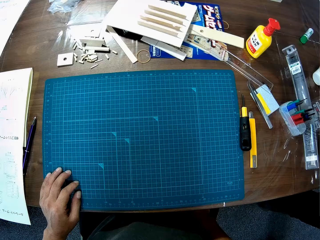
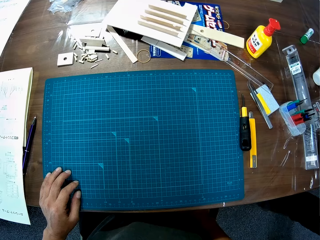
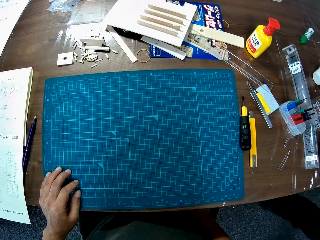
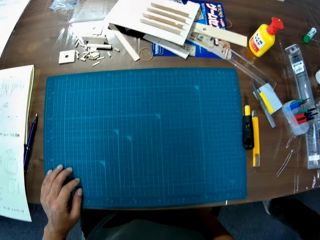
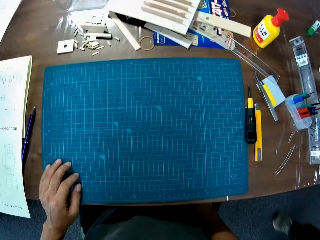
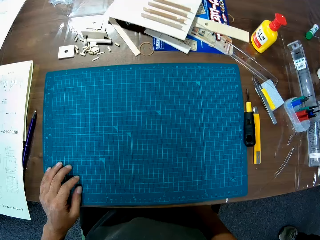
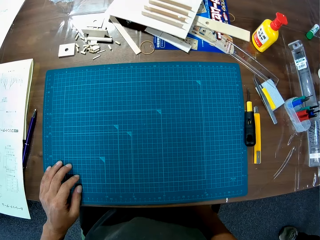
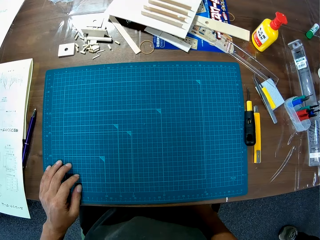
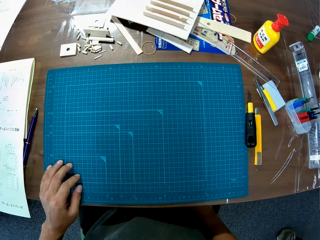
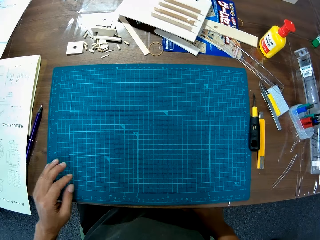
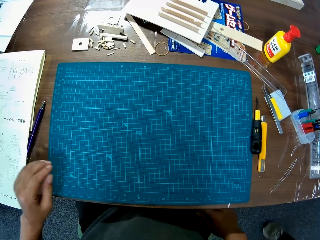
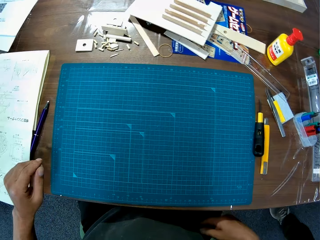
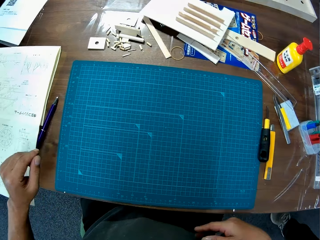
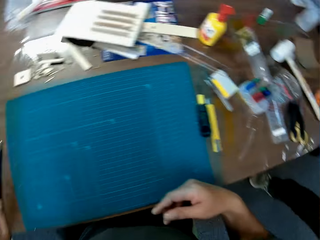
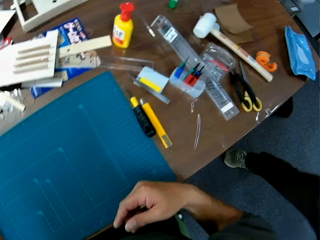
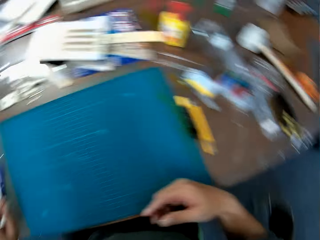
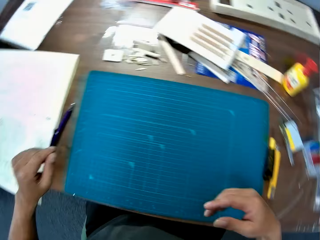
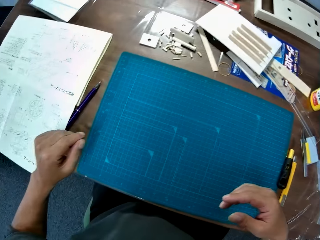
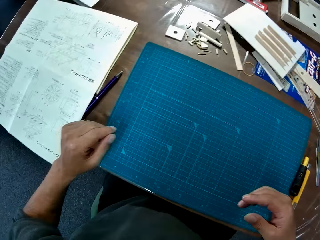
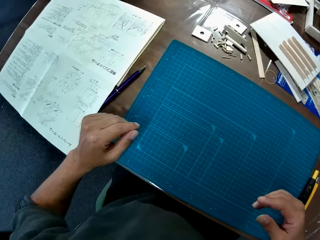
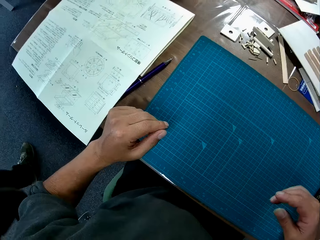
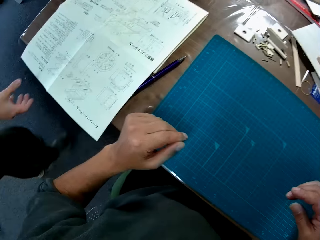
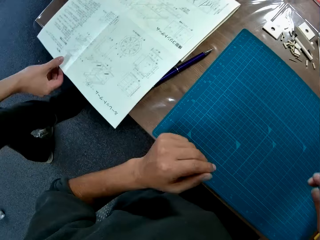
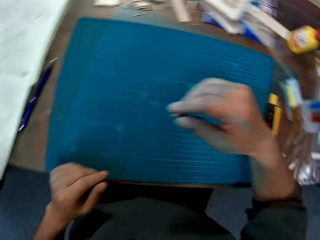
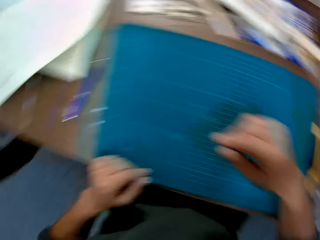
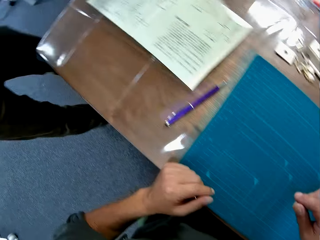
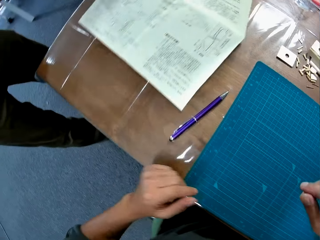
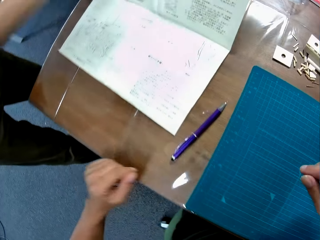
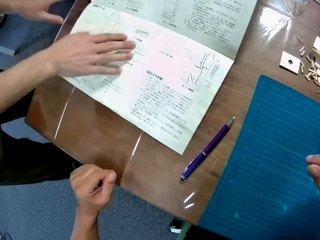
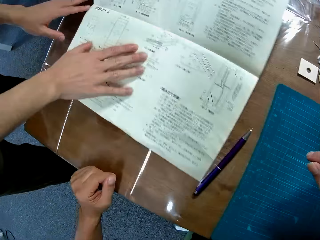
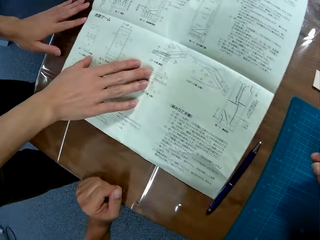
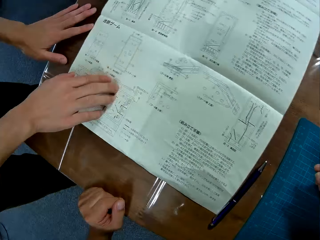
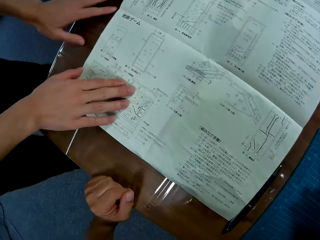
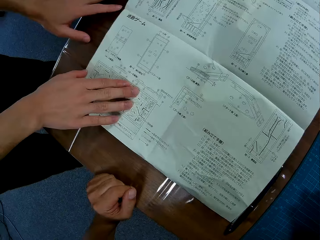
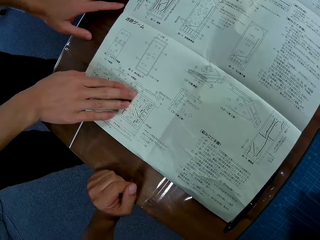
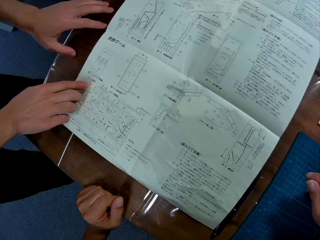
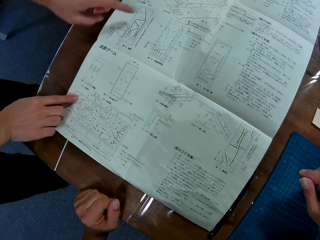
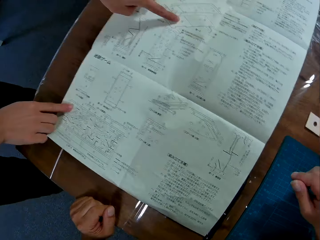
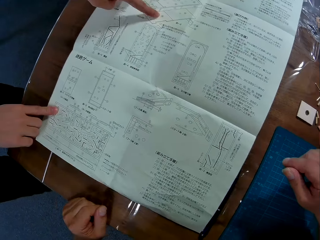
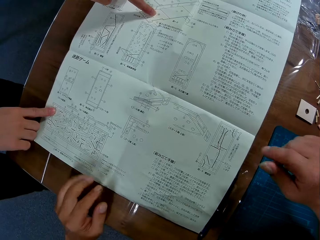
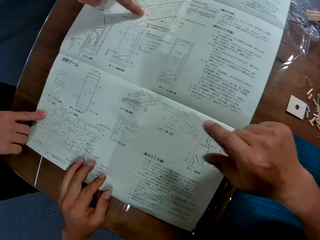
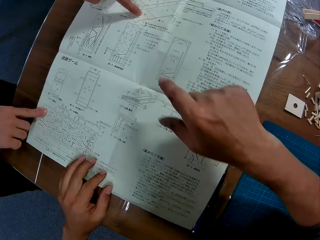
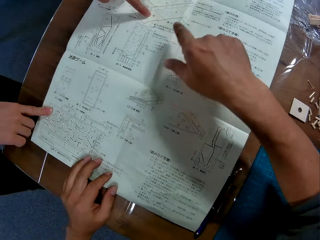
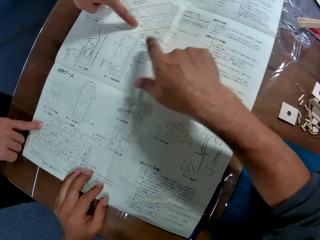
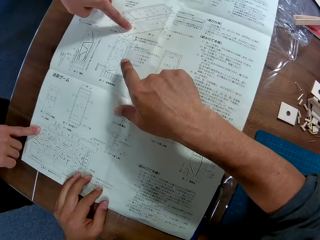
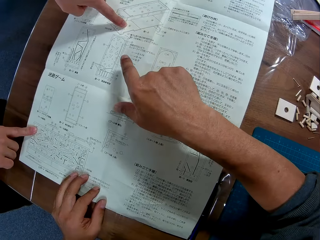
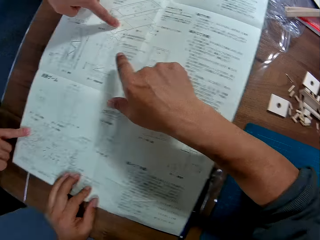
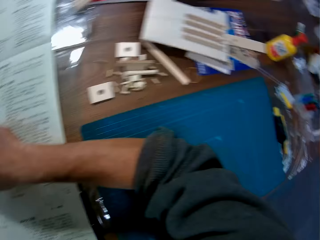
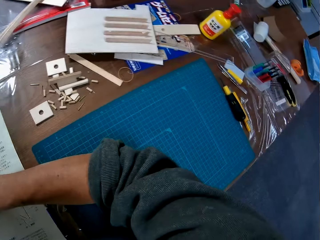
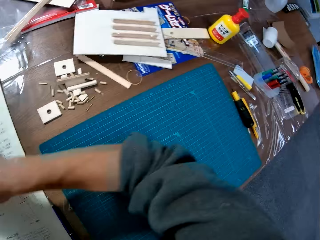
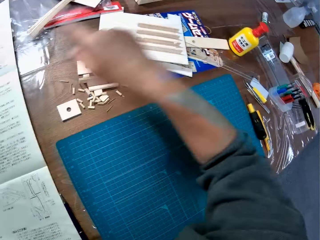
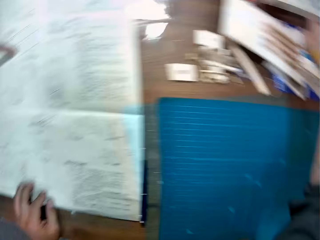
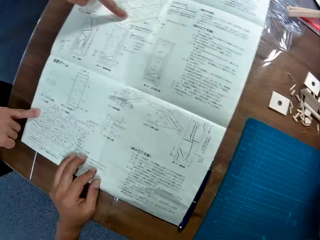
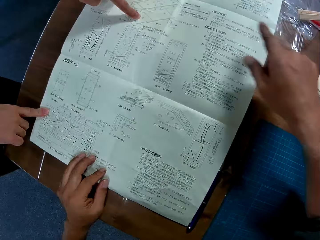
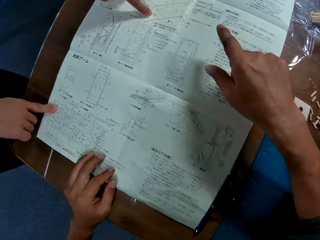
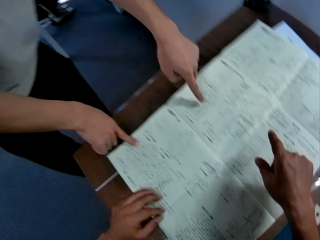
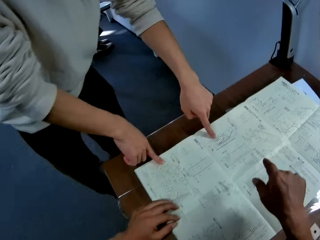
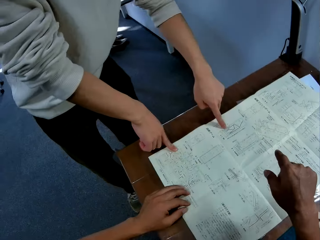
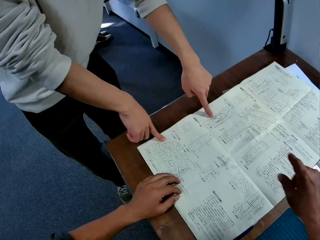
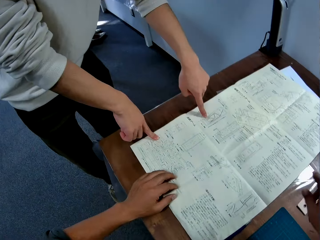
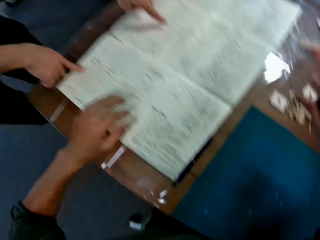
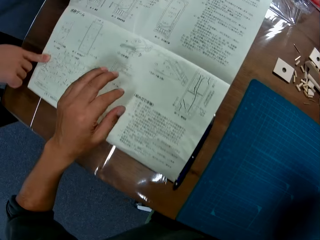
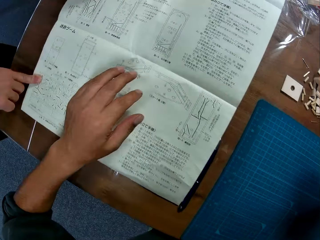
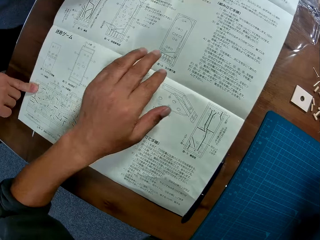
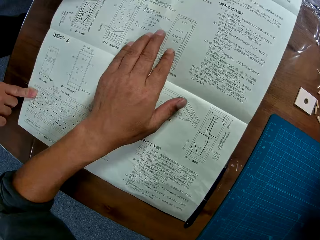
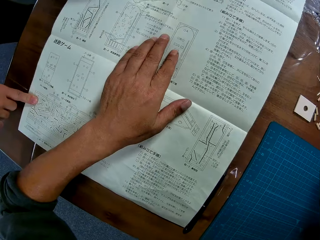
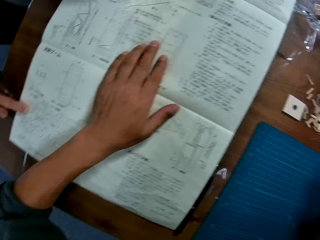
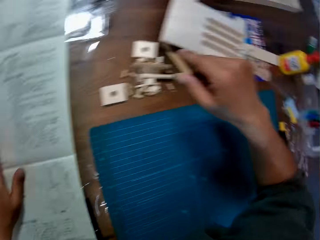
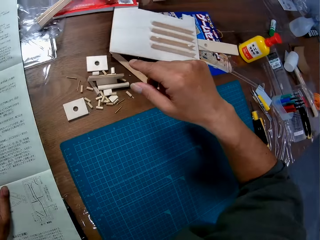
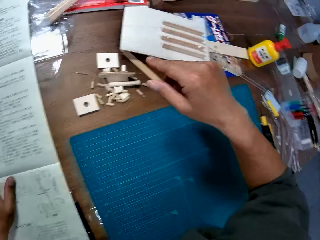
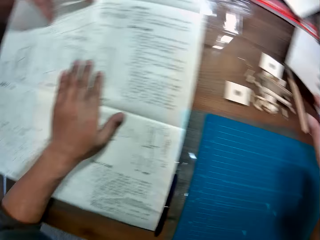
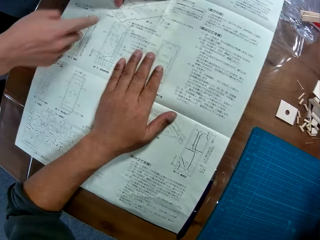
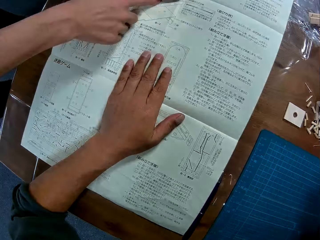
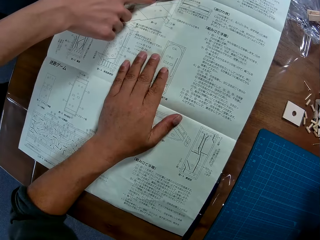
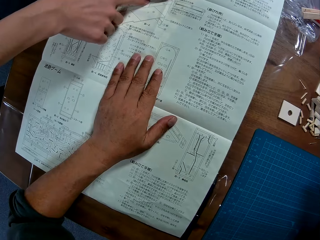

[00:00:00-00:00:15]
The camera wearer places his left hand on the blue sheet on a table in a room. He looks around. He interacts with a man. The man walks to an instruction manual beside the camera wearer on the table. The man turns over the instruction manual on the table with his right hand. The man holds the manual, puts his hands on the manual, and makes a hand gesture over the instruction manual. The camera wearer makes a hand gesture over the instruction manual. The man explains the manual to the camera wearer. The camera wearer looks at the manual. He glances right on the table. He looks at the manual.

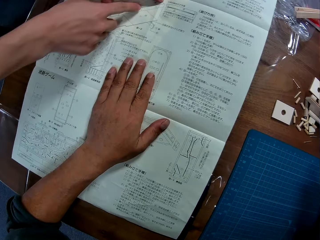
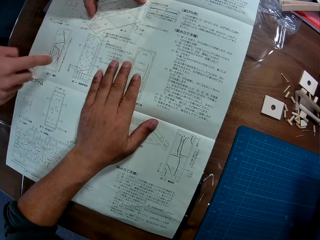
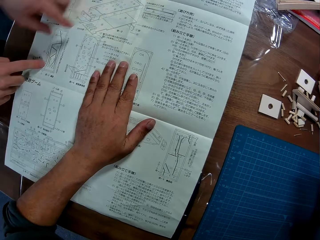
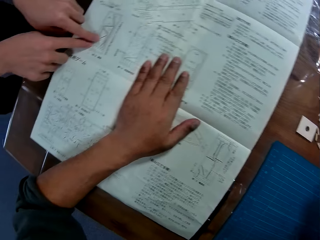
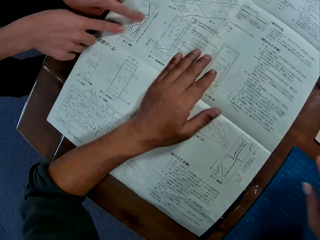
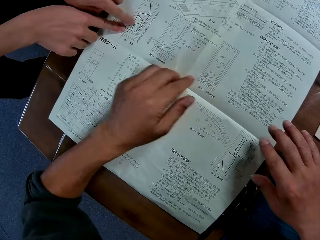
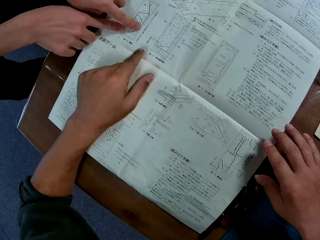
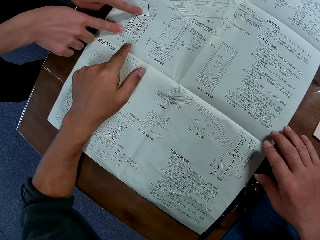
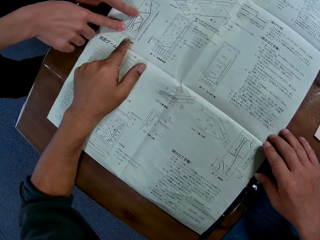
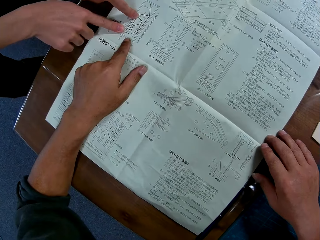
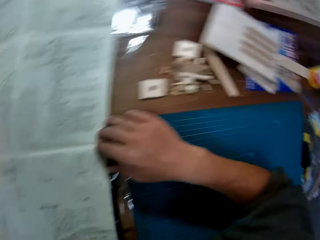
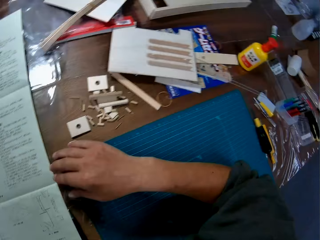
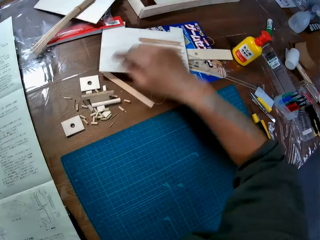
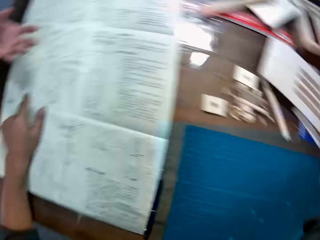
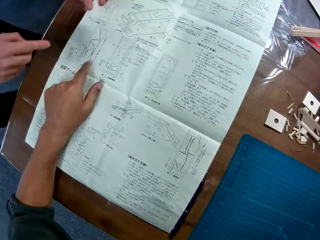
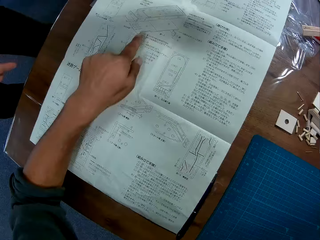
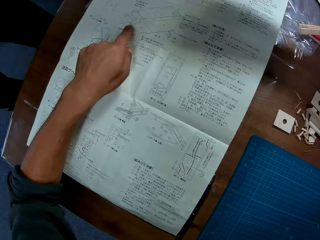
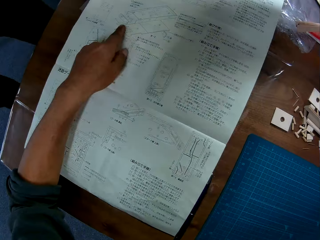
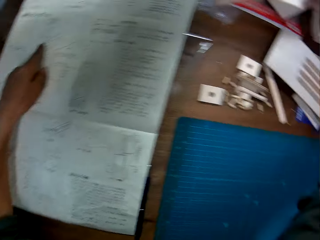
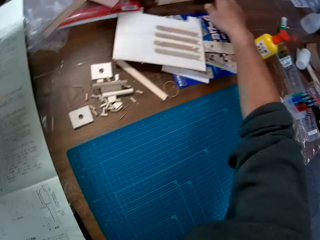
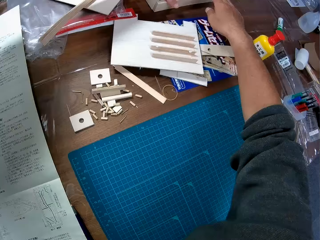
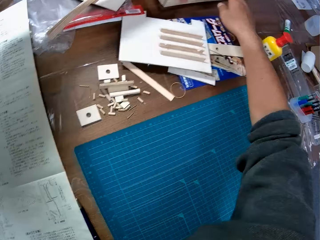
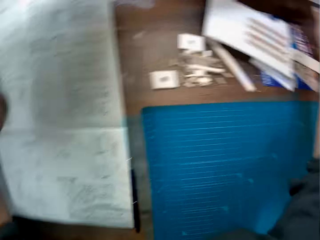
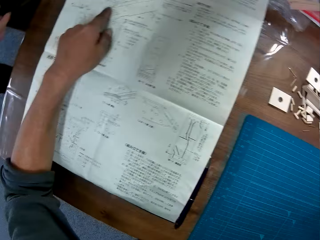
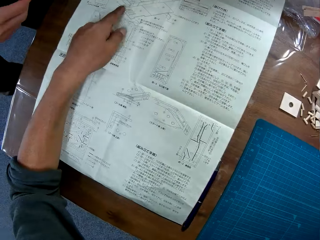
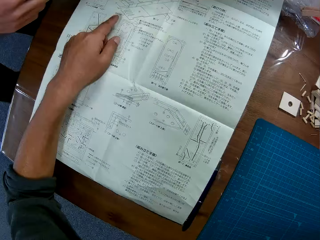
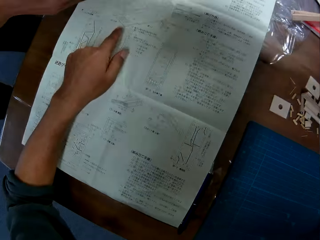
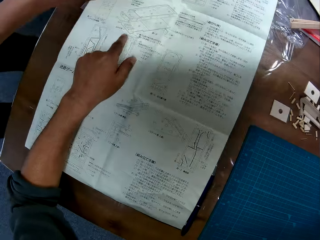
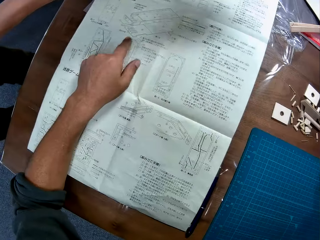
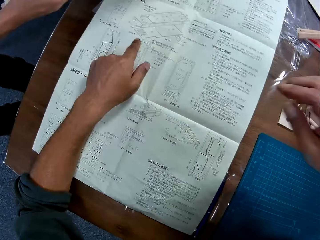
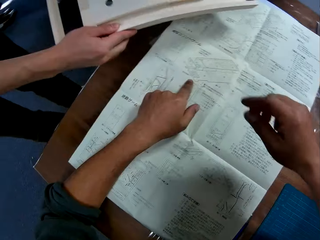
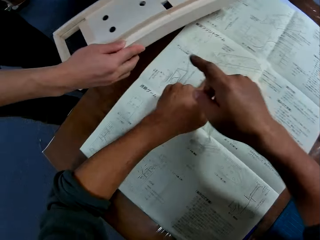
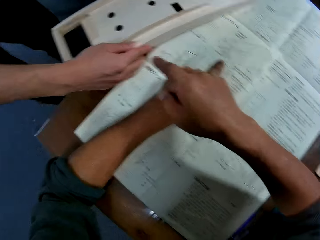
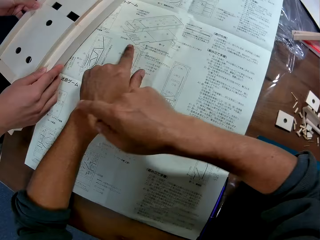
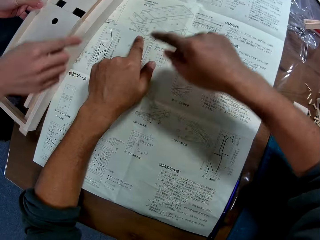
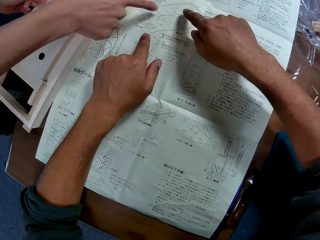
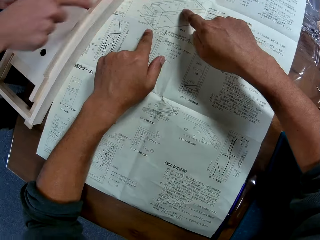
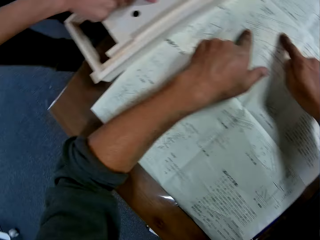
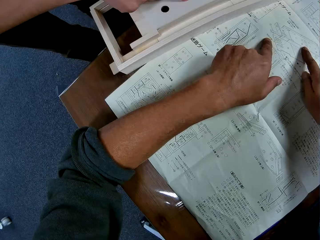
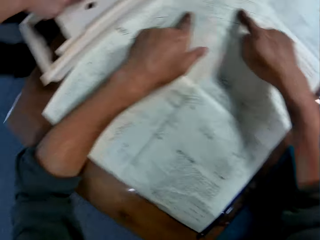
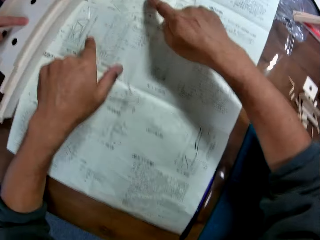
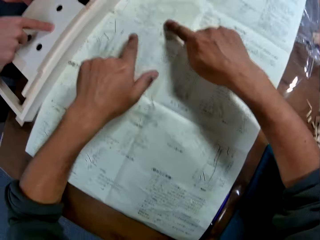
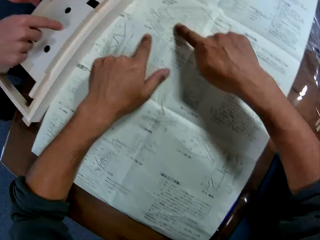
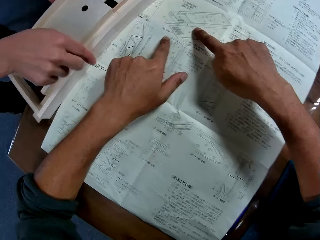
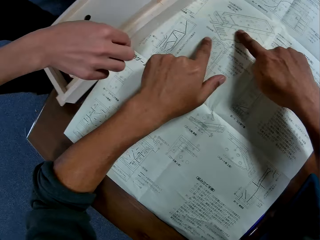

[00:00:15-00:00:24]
The camera wearer looks right. He stretches his right hand to a wooden mechanical model piece on the table. A man picks up the wooden mechanical model piece on the table. The camera wearer makes a hand gesture towards the instruction manual and the wooden piece. The man holds the wooden piece, places the wooden piece on the table, and makes a hand gesture towards the instruction manual and the wooden piece. The camera wearer looks at the manual. The man explains the wooden piece.
